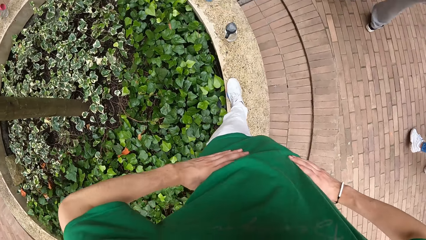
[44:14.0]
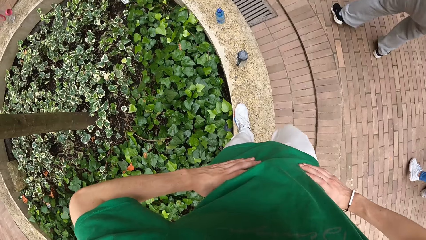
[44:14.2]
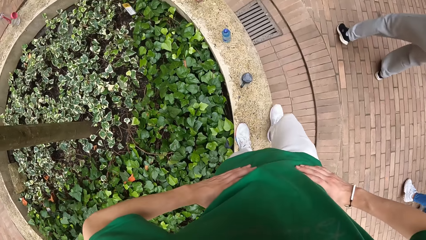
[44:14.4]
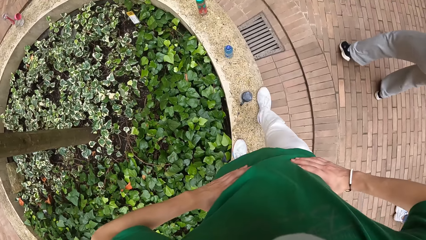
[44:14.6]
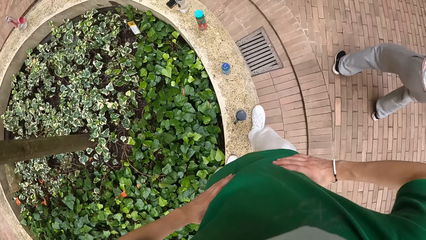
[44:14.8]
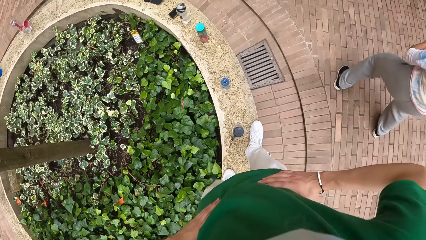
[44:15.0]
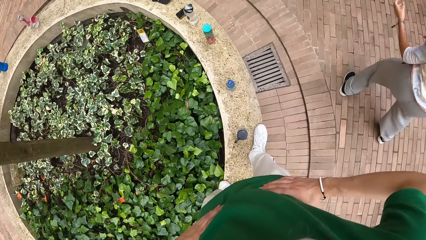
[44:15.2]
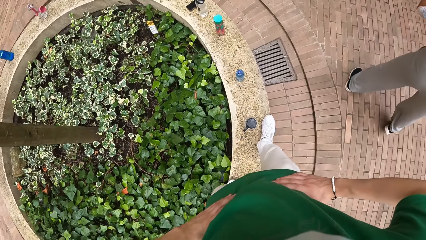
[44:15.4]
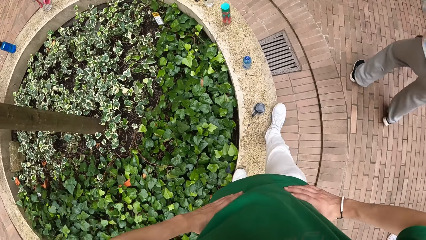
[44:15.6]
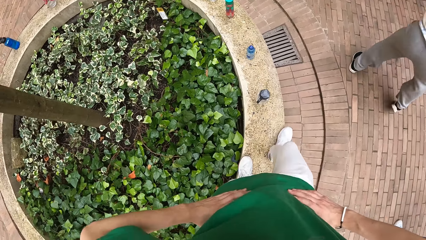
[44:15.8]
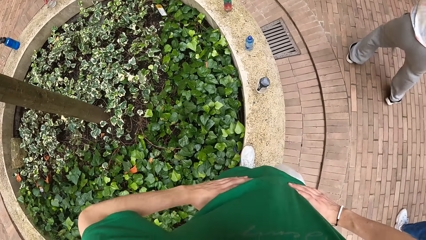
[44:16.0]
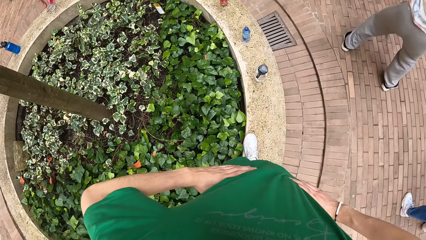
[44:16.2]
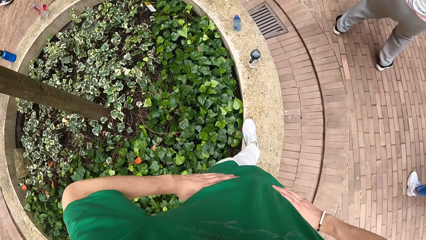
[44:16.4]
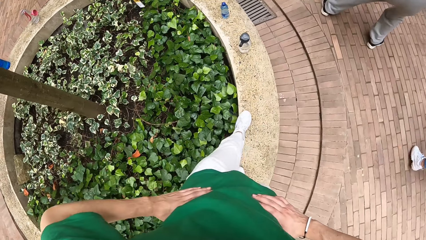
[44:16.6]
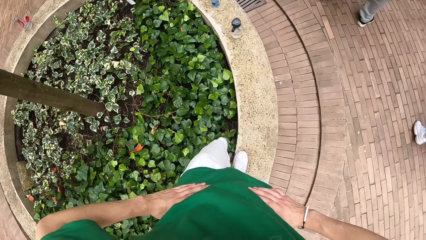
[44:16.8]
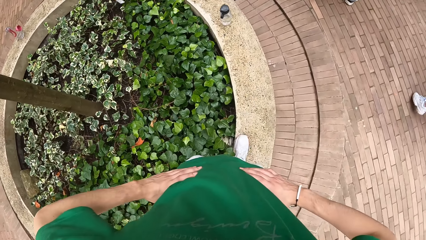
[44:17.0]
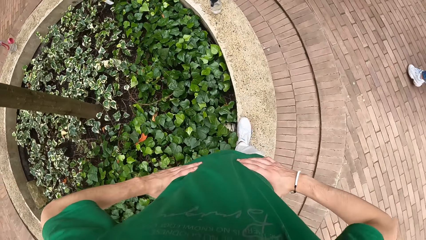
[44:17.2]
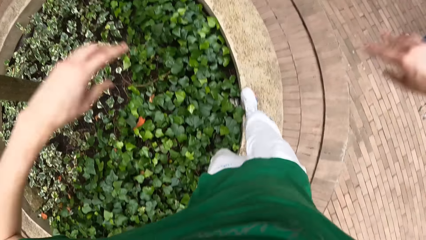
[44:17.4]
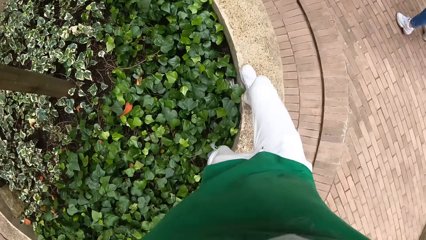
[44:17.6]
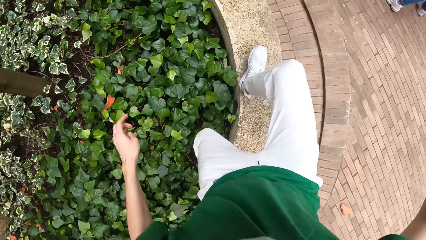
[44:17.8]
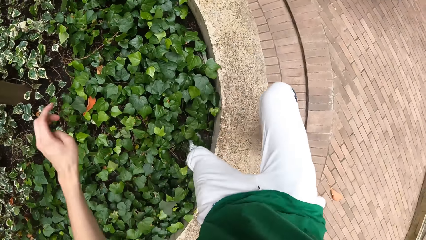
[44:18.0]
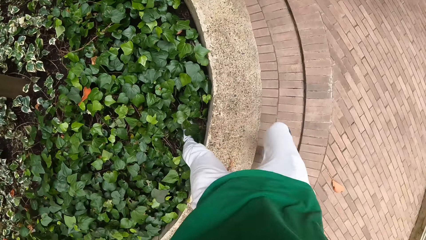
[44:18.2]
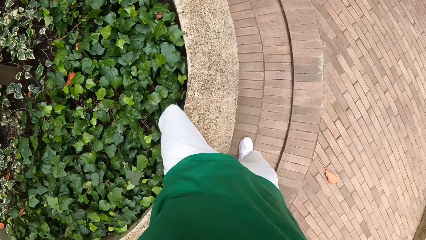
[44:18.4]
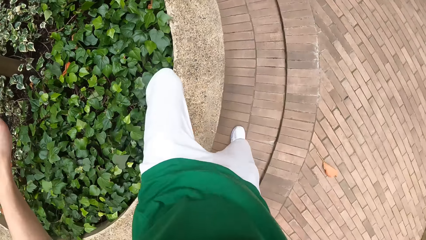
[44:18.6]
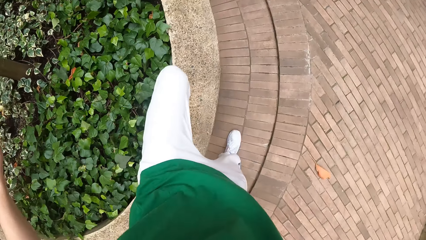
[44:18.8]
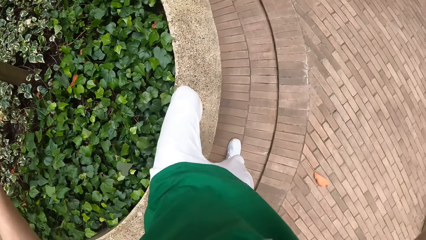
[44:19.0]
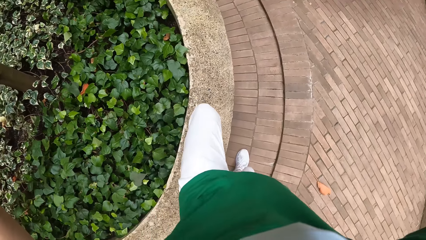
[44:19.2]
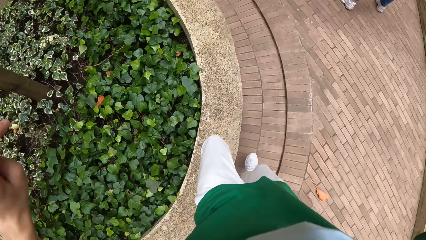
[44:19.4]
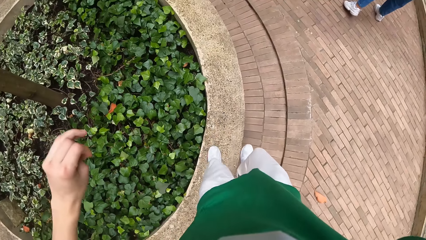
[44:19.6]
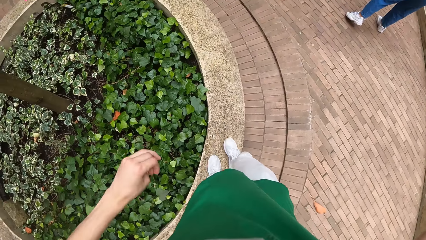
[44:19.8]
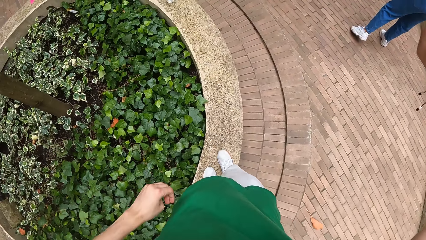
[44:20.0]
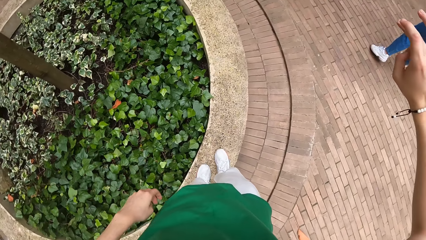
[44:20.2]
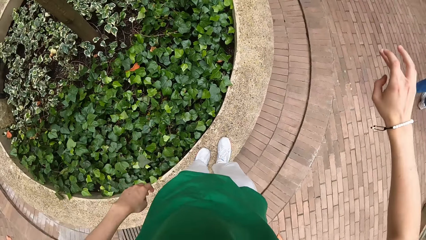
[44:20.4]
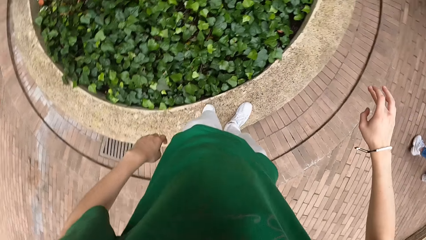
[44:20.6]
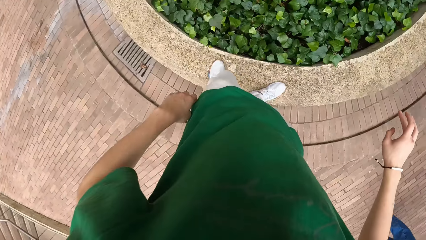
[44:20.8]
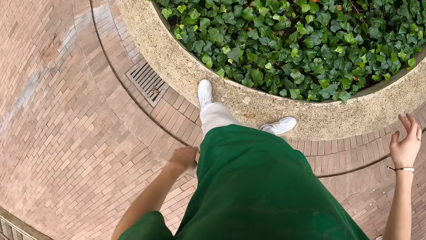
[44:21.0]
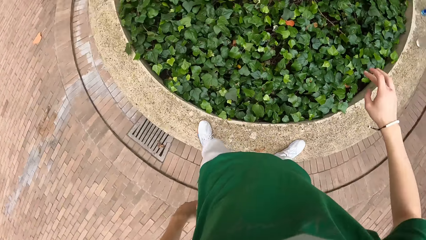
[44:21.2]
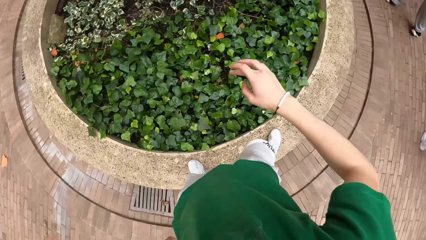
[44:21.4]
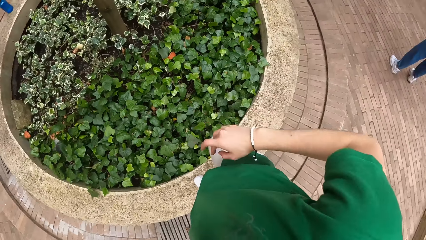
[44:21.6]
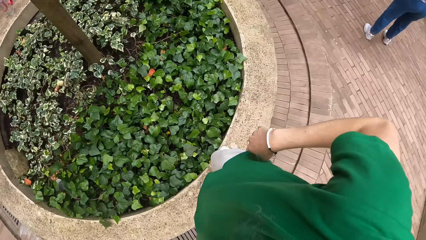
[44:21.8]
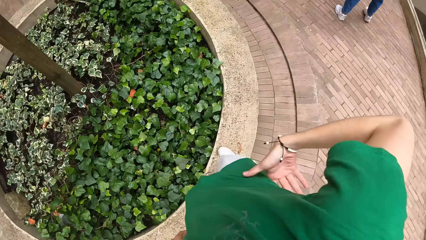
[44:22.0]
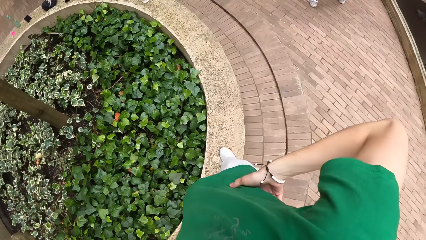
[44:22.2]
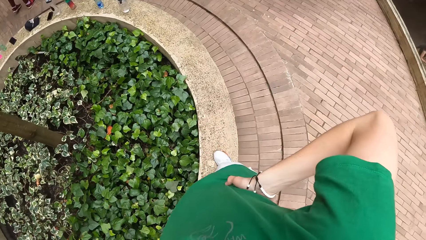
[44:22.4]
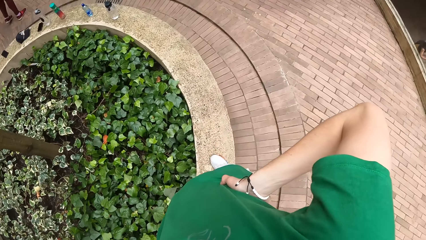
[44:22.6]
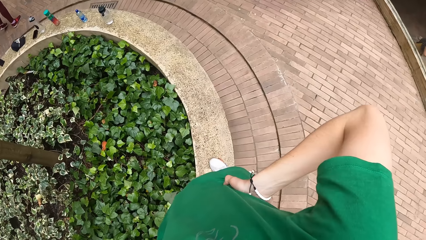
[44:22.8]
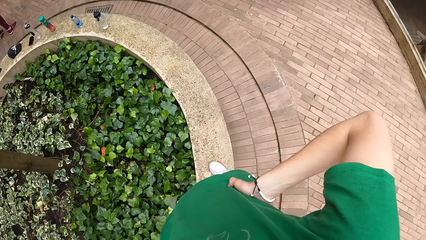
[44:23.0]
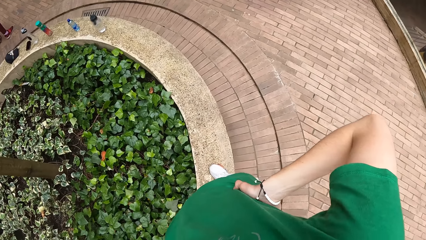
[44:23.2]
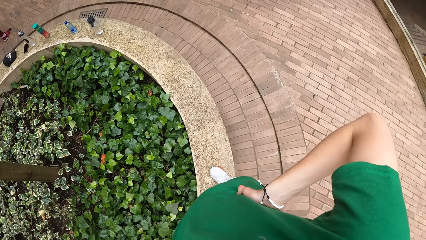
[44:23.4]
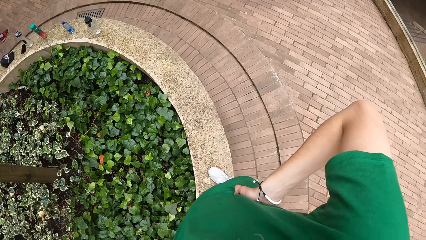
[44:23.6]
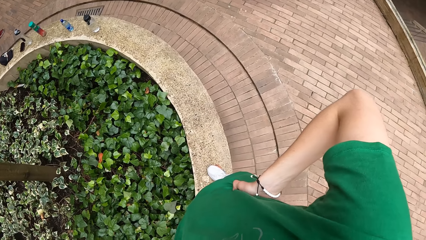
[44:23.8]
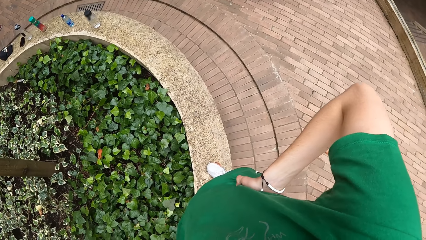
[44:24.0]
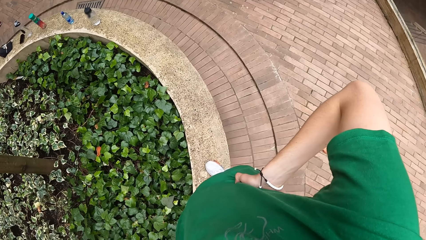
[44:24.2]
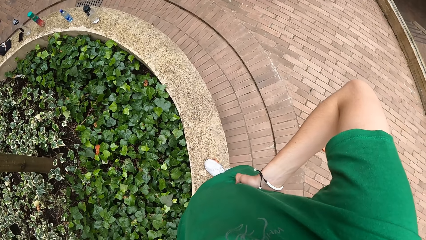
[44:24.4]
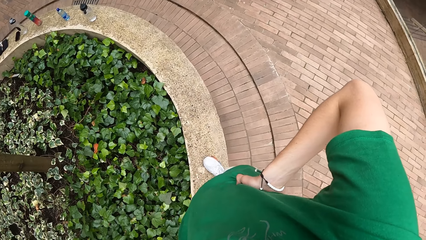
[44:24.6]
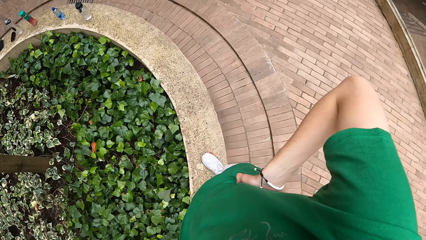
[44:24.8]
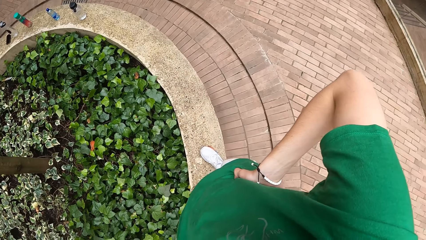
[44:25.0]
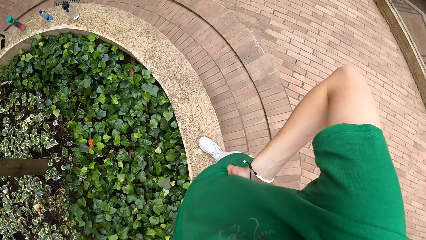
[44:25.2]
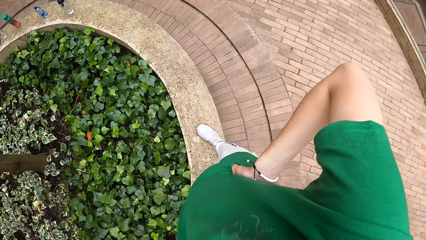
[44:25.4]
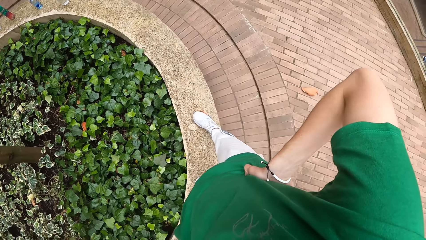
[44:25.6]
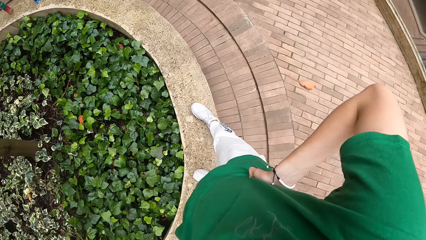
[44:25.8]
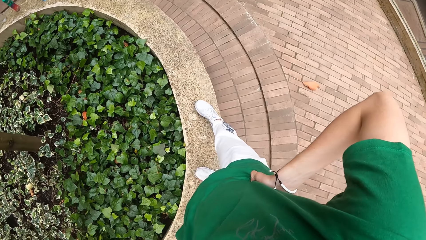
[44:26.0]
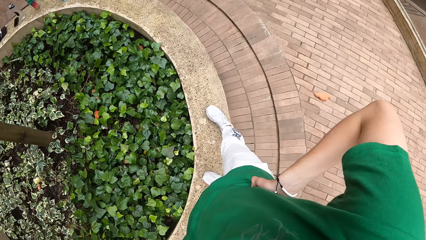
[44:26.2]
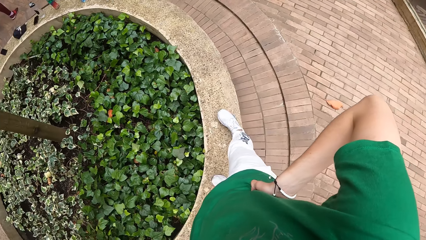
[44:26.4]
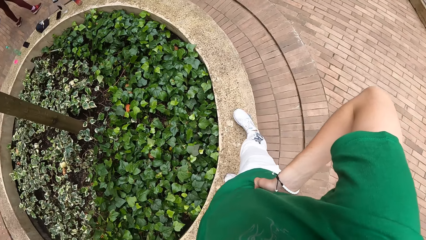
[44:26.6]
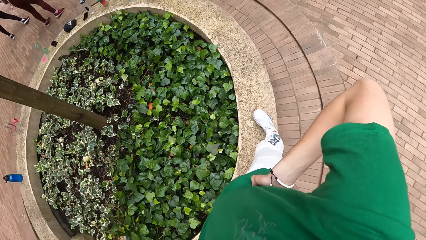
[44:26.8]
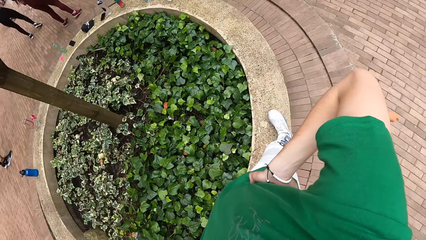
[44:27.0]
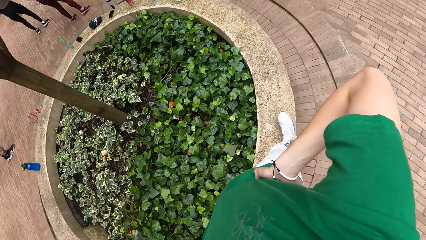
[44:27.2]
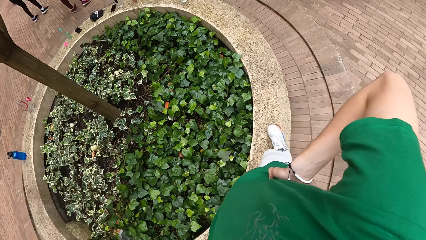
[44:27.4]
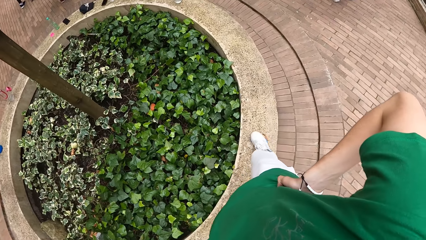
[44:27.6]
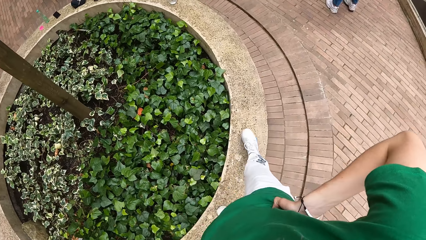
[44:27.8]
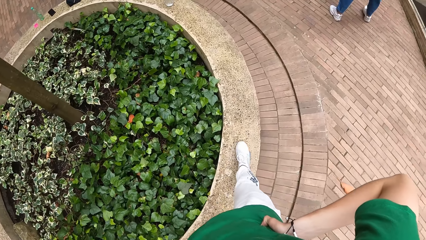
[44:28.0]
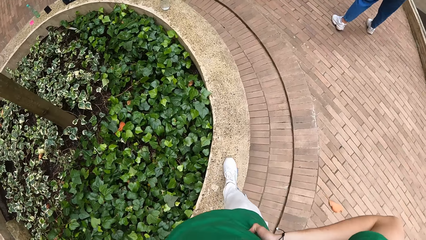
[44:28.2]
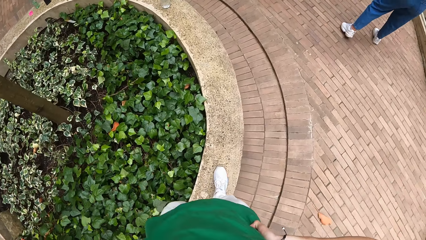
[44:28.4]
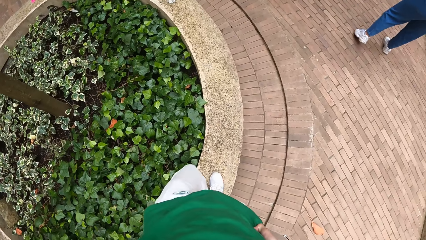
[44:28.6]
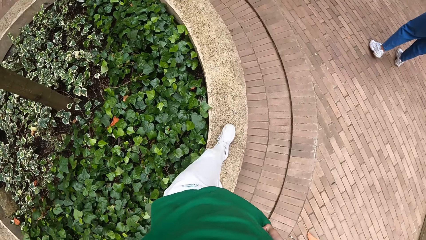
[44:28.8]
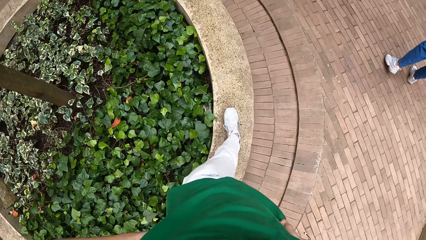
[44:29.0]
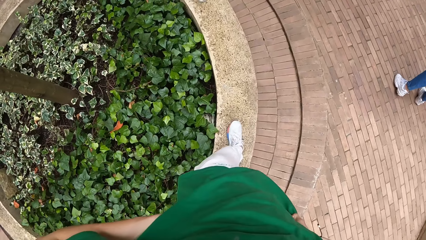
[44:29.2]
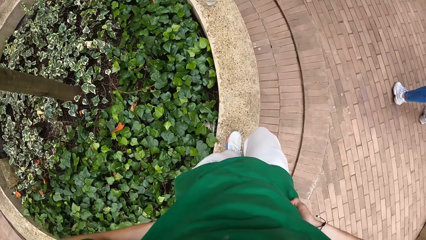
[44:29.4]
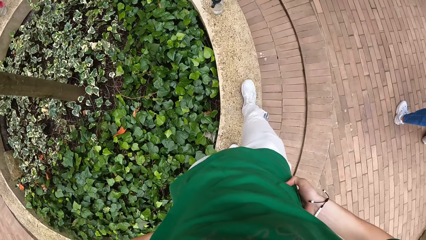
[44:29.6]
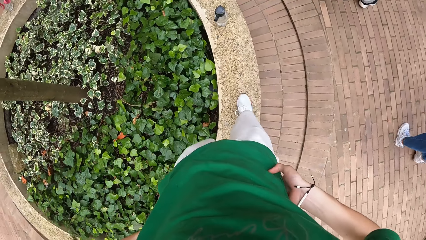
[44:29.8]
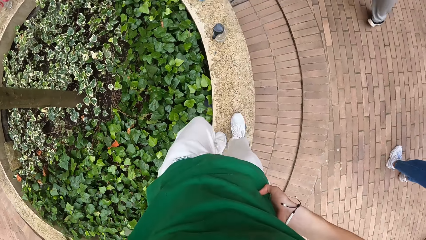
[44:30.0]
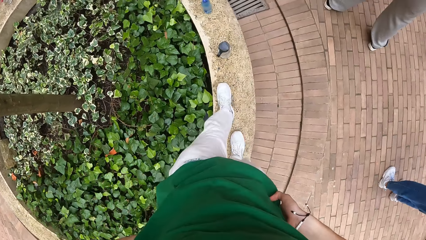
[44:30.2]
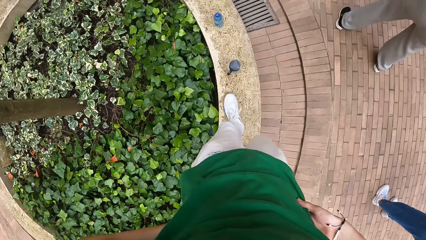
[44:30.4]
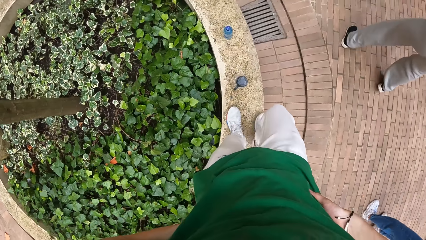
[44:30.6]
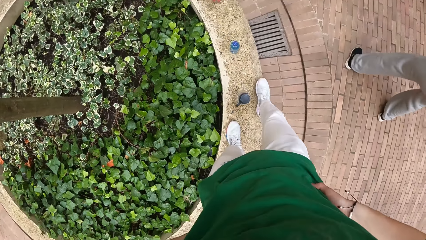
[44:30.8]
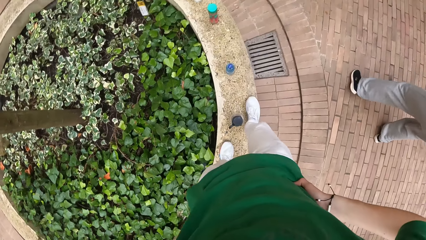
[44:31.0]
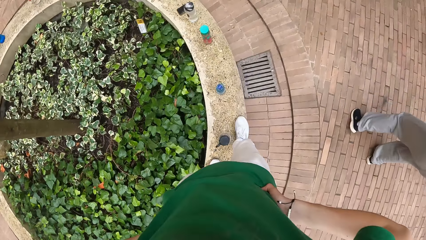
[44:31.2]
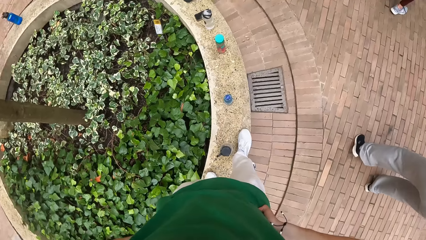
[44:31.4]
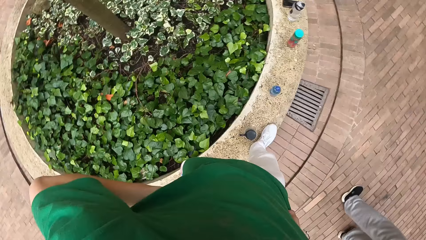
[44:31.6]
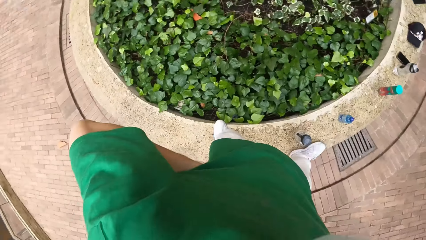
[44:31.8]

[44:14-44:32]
The camera wearer trips. He falls from the flower bed. He climbs on the flower bed. He walks around. He holds his hand. He holds his waist with both hands. He walks on the flower bed.
